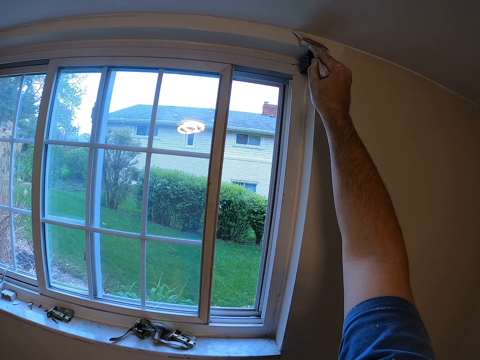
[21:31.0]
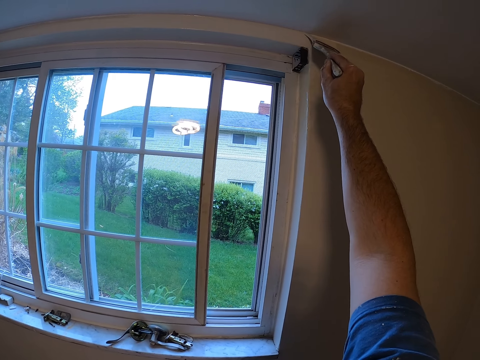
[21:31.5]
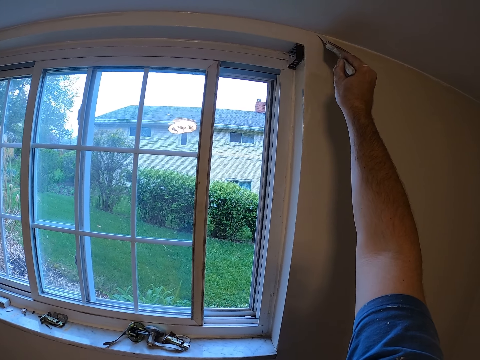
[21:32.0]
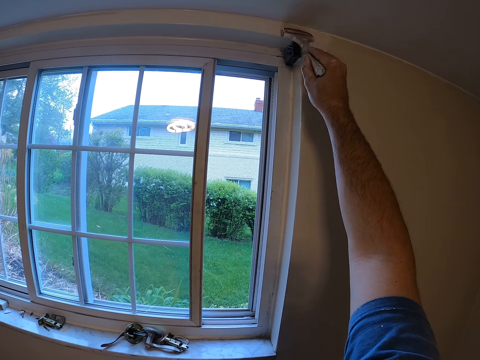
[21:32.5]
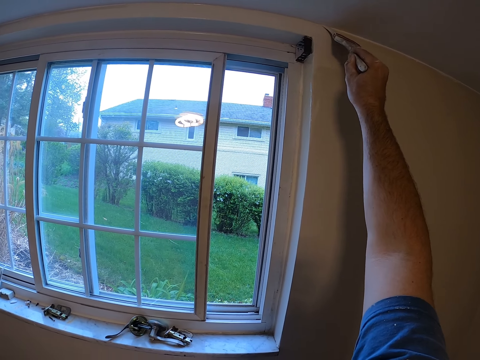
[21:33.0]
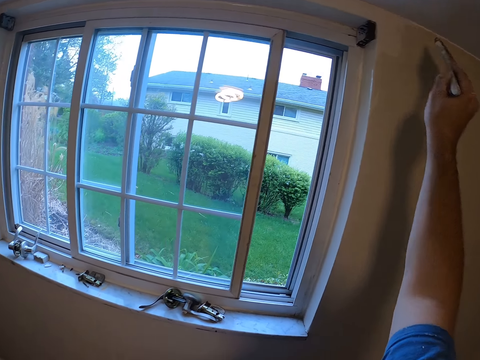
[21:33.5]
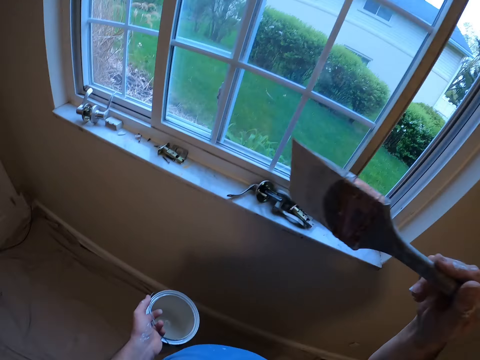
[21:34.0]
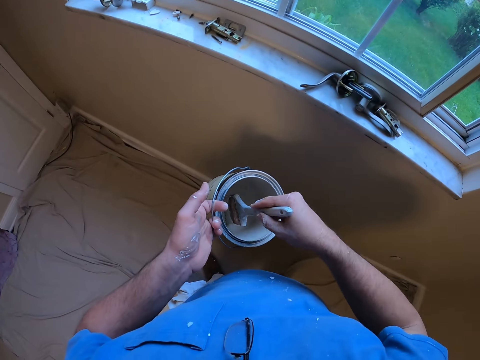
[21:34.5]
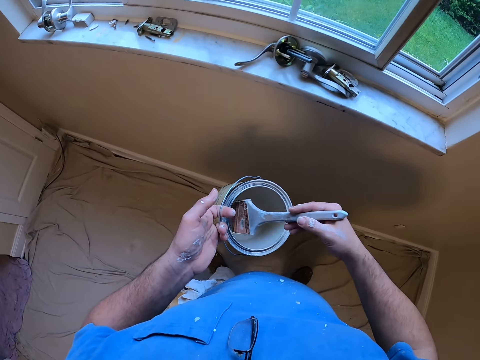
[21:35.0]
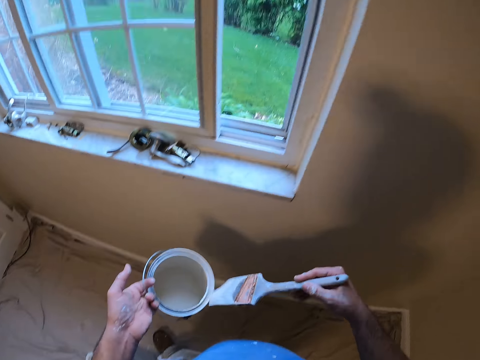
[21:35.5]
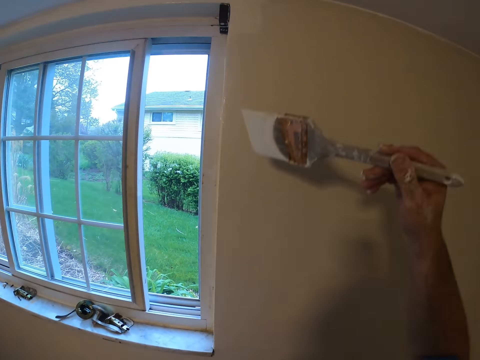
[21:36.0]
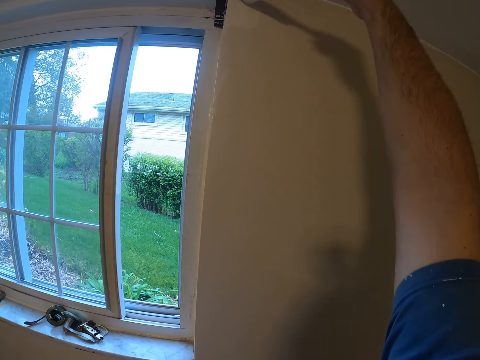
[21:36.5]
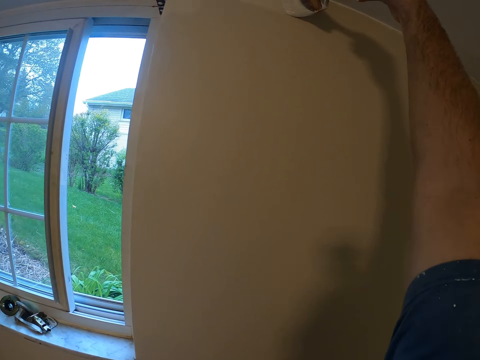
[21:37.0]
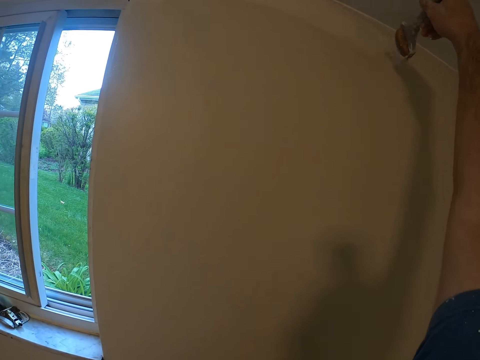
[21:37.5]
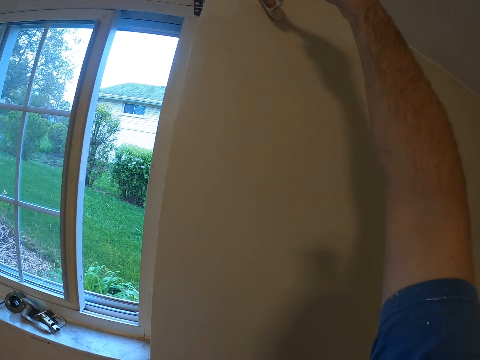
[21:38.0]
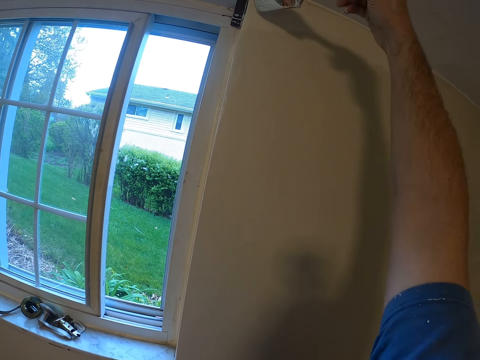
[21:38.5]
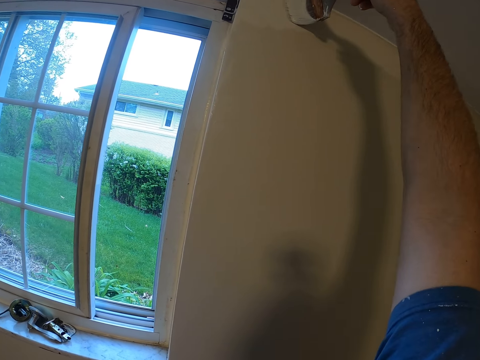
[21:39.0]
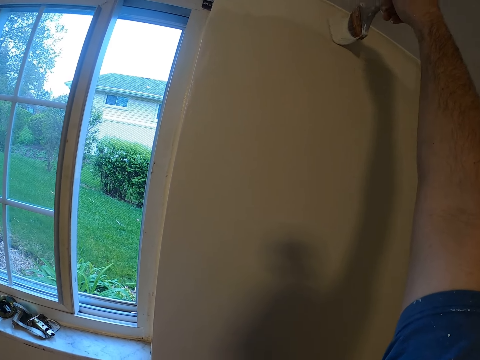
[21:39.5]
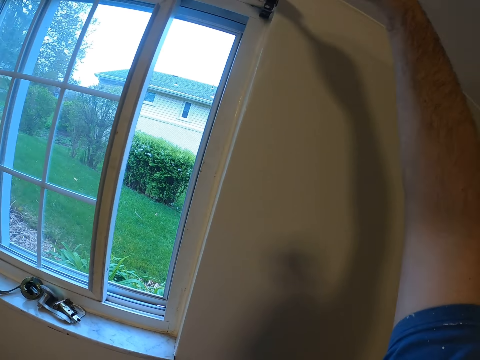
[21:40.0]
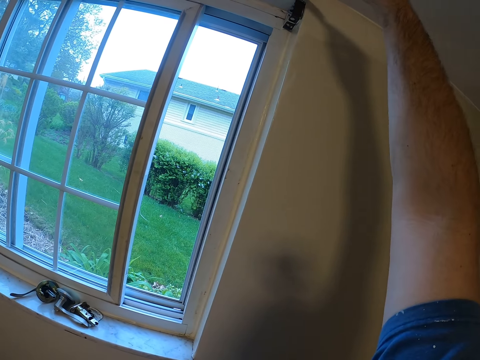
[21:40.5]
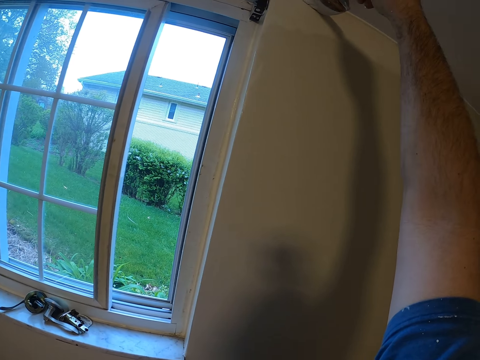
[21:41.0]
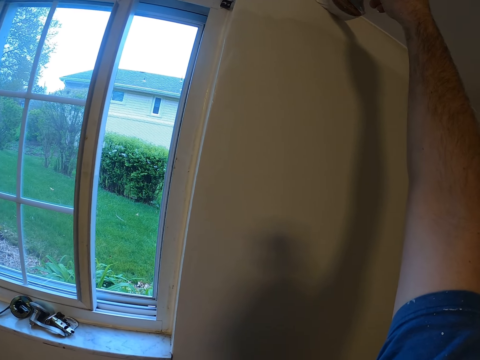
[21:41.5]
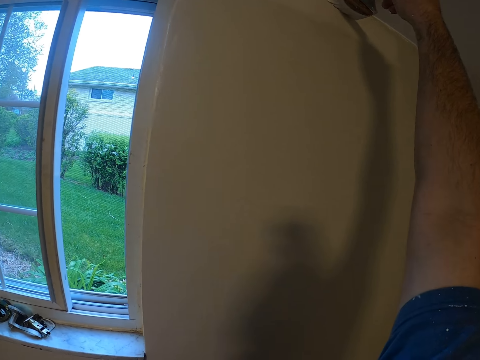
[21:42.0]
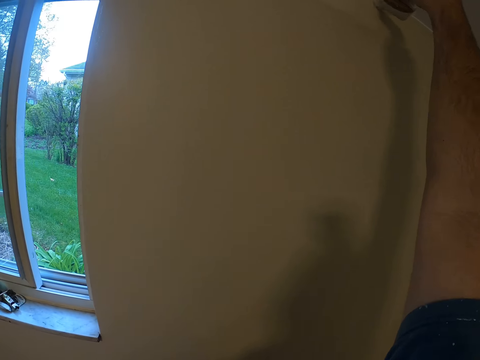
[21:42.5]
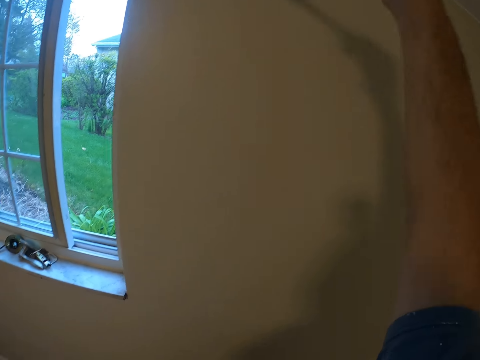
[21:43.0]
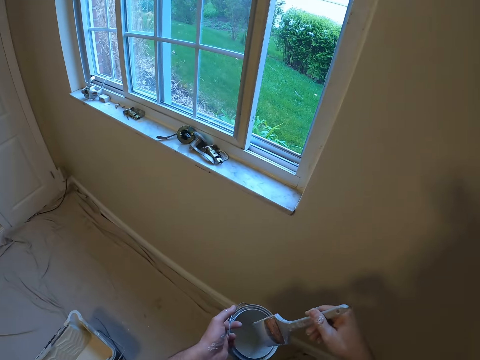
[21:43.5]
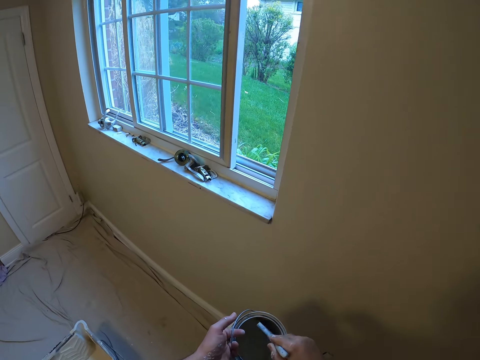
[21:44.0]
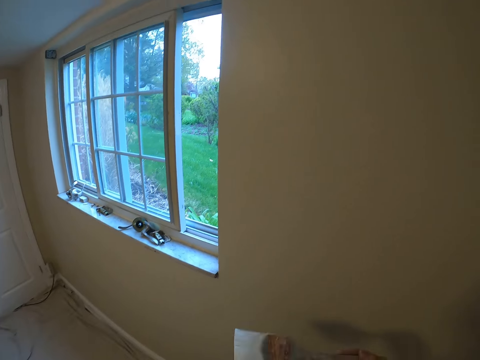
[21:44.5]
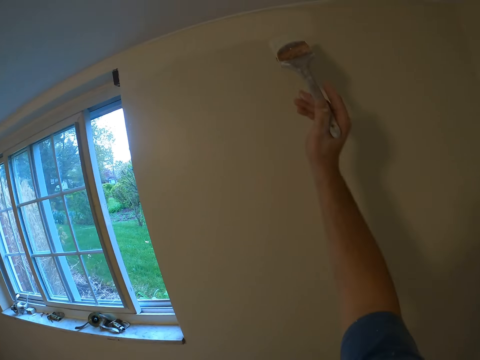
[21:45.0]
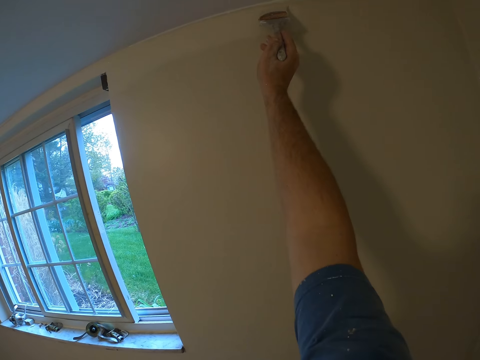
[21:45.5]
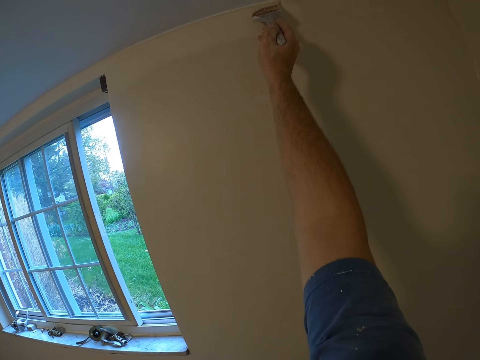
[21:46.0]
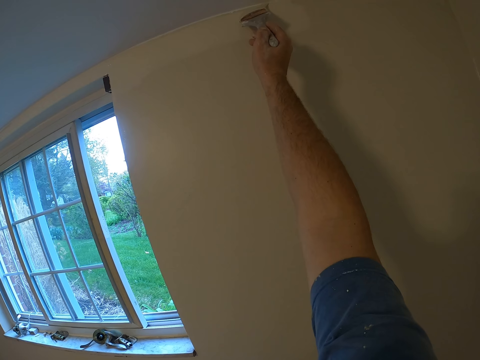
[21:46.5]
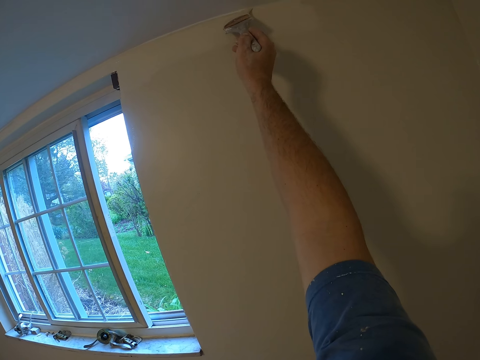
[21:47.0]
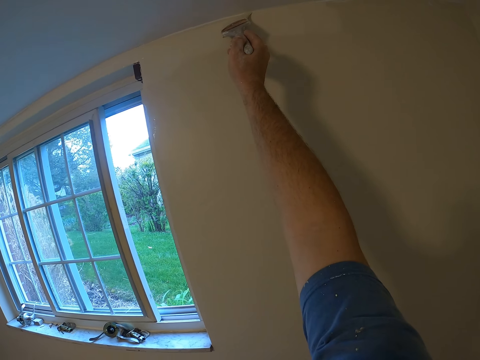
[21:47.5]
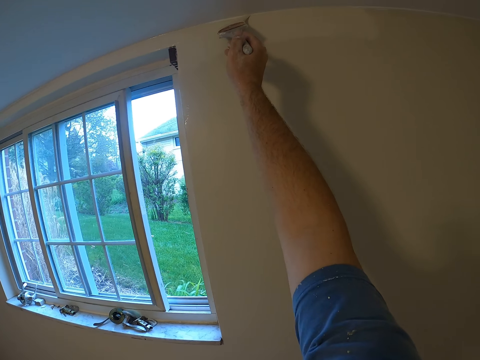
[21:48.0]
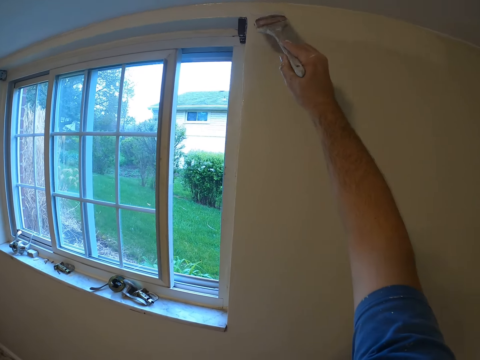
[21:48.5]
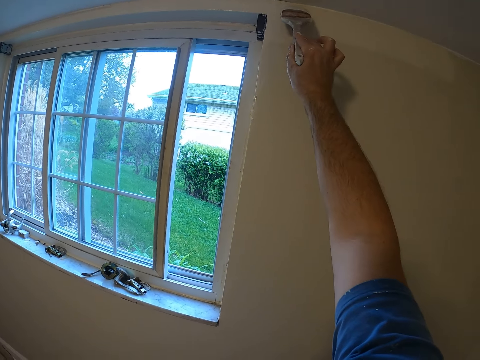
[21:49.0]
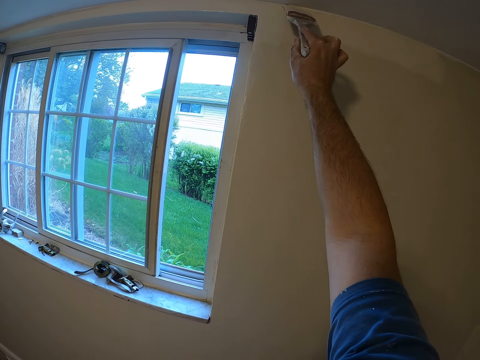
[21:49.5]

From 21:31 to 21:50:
The camera wearer dips the paint brush into the paint bucket. They paint the wall with the paint brush. They dip the paint brush into the paint bucket. They paint the wall with the paint brush.

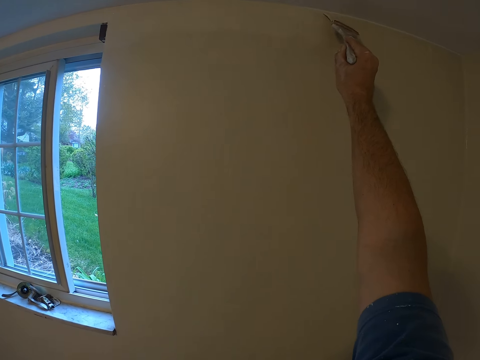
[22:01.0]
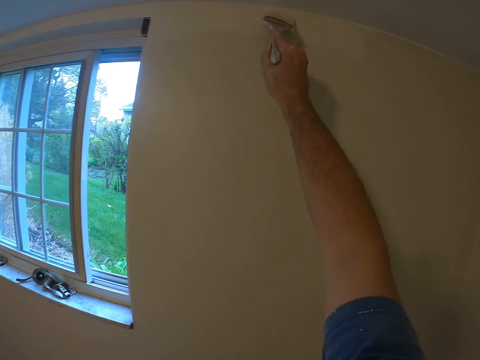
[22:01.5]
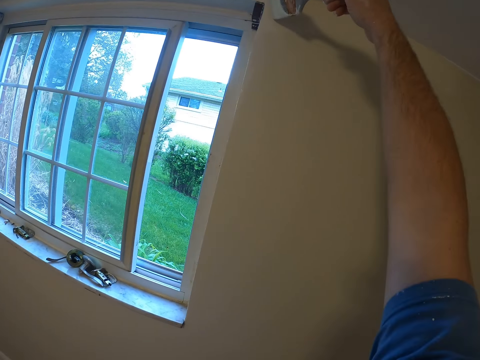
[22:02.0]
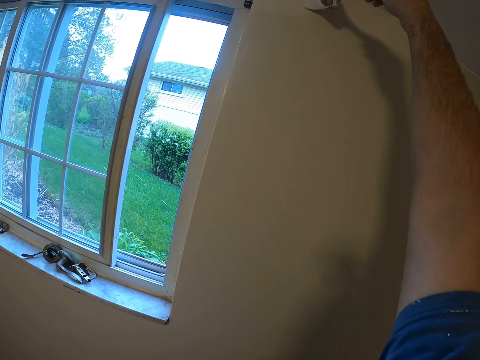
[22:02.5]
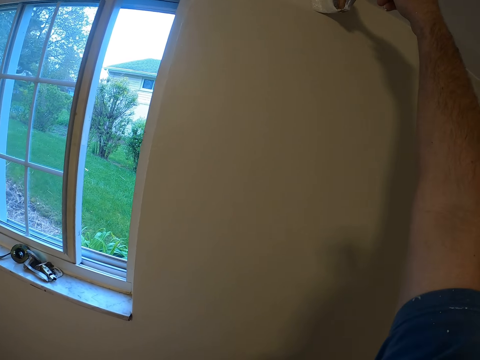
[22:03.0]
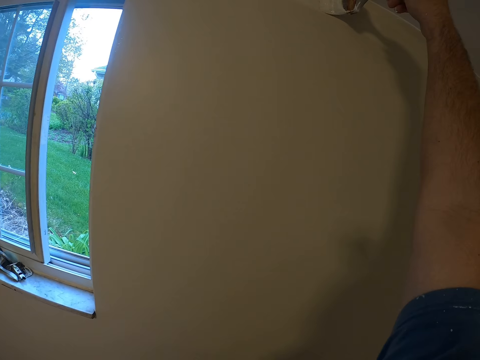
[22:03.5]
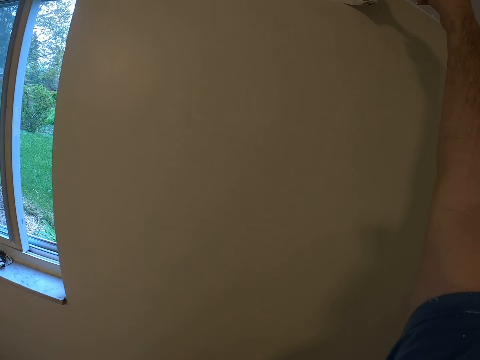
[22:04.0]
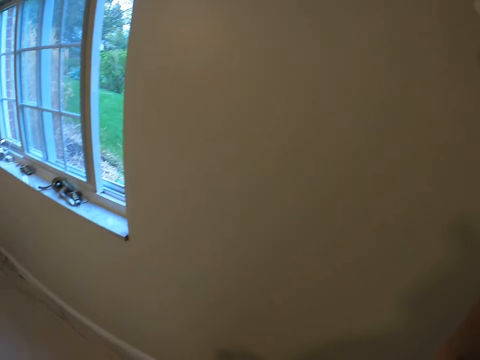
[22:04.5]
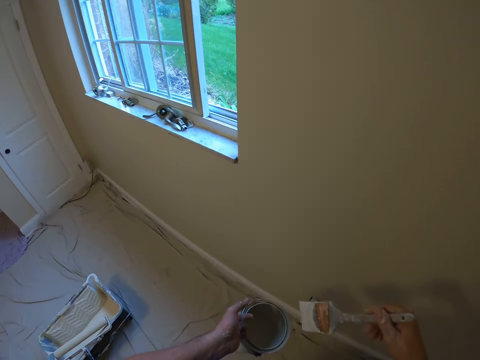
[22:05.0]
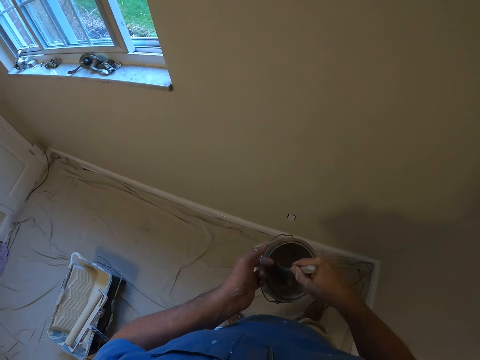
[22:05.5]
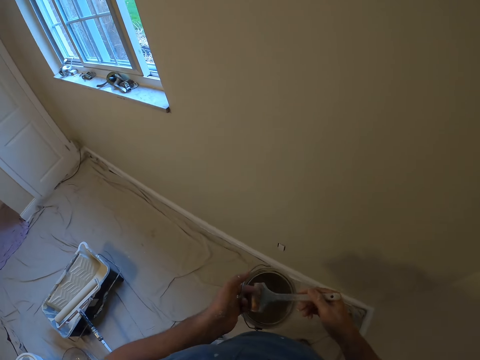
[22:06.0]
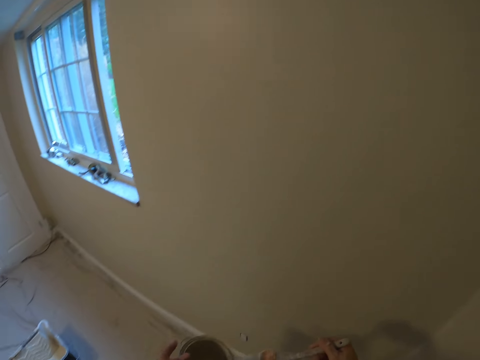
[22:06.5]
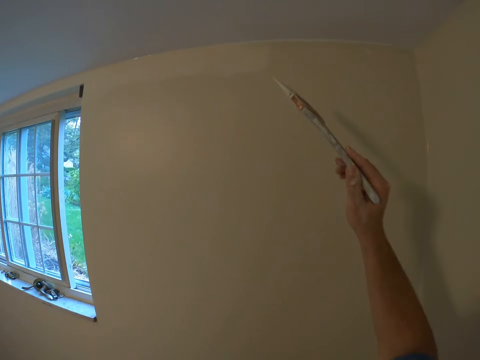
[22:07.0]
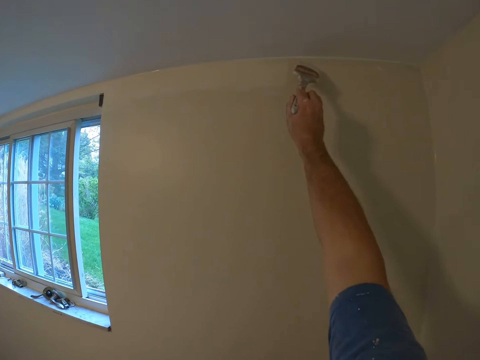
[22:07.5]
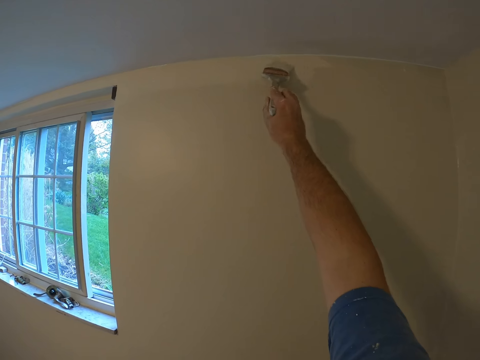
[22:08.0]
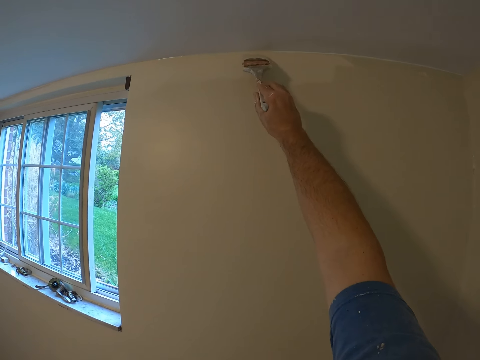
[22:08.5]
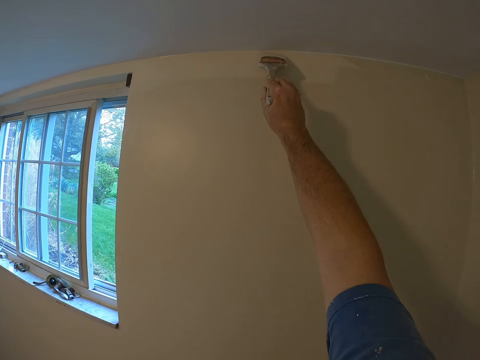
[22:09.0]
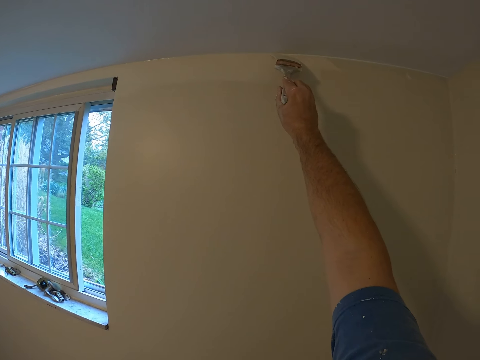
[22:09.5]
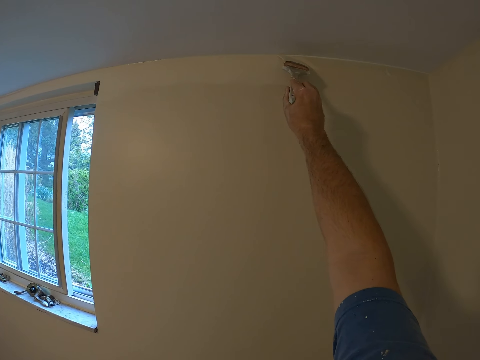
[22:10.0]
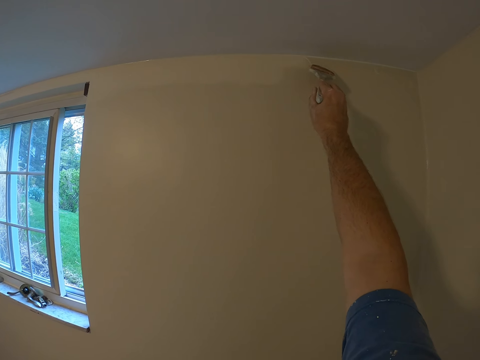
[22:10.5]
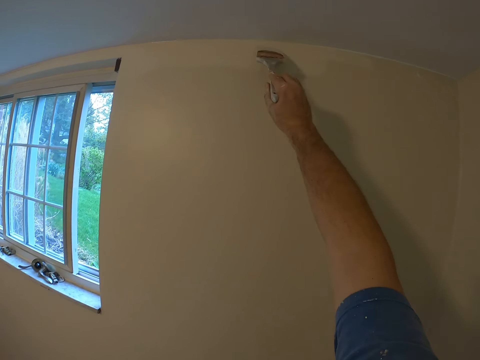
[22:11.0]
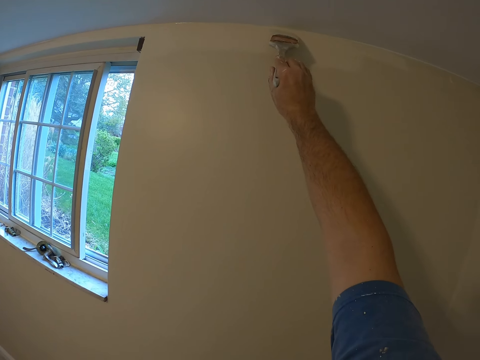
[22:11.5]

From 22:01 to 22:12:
The camera wearer dips the paint brush into the paint bucket. They paint the wall with the paint brush.
